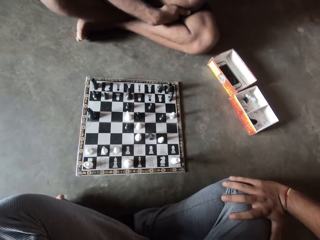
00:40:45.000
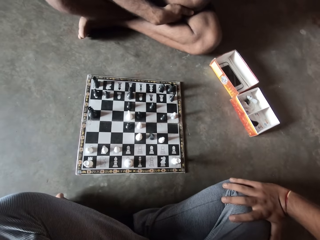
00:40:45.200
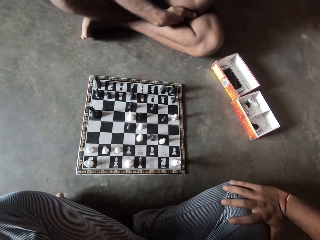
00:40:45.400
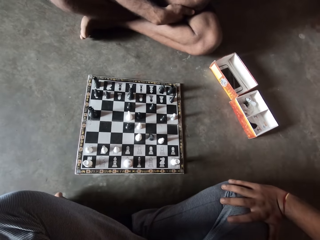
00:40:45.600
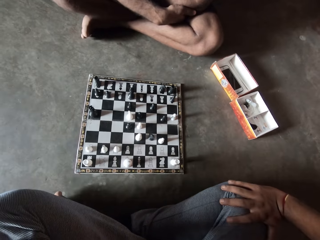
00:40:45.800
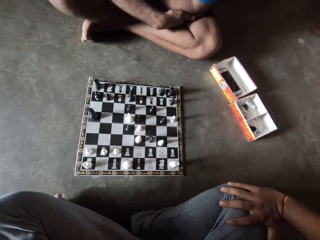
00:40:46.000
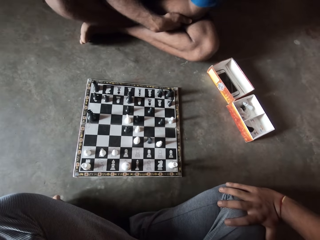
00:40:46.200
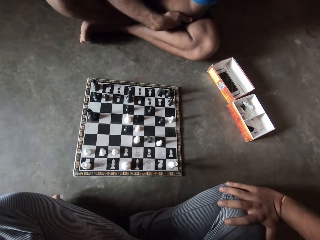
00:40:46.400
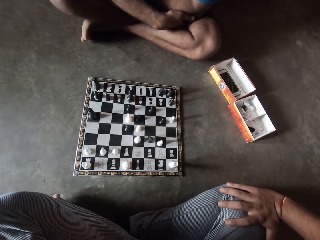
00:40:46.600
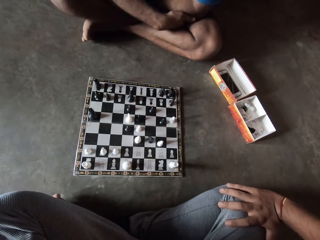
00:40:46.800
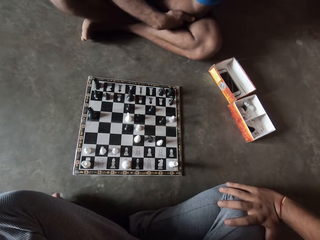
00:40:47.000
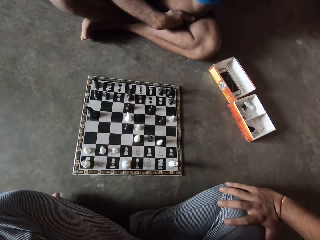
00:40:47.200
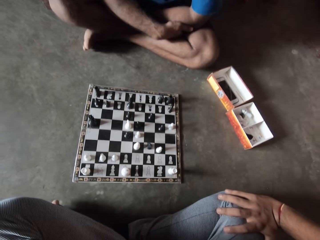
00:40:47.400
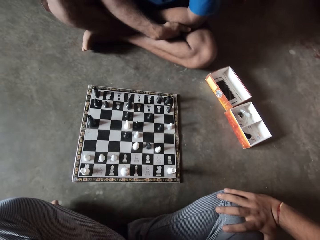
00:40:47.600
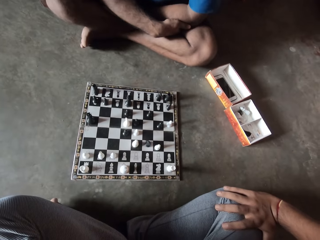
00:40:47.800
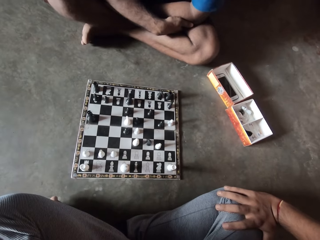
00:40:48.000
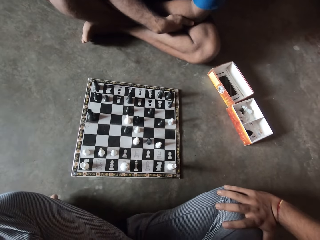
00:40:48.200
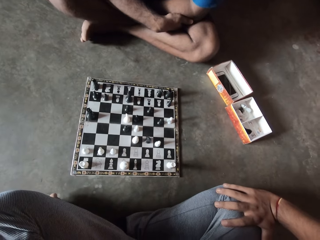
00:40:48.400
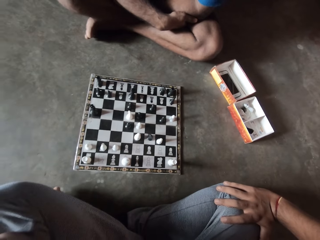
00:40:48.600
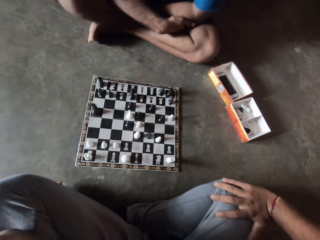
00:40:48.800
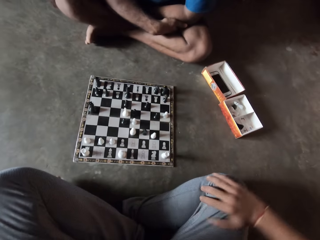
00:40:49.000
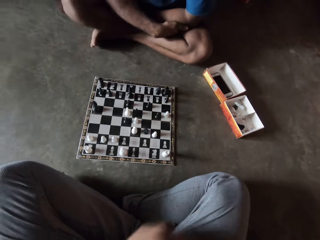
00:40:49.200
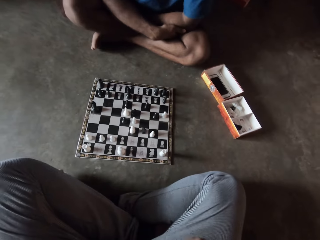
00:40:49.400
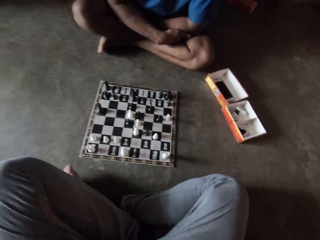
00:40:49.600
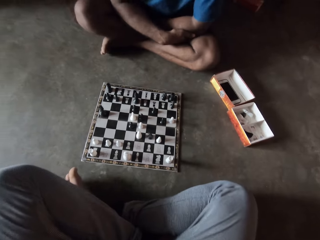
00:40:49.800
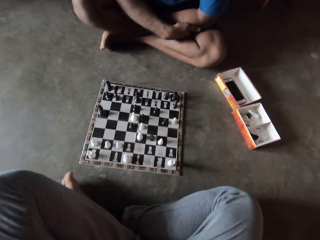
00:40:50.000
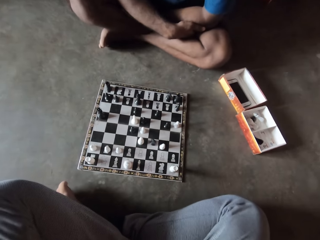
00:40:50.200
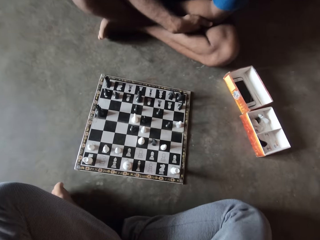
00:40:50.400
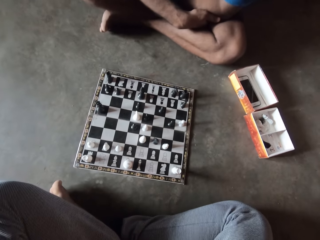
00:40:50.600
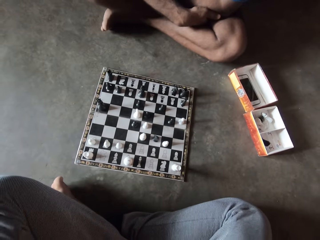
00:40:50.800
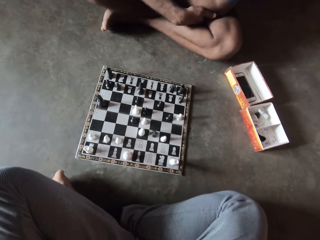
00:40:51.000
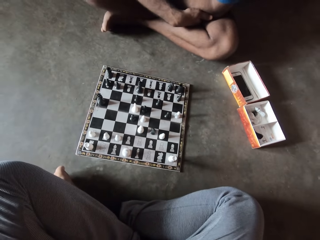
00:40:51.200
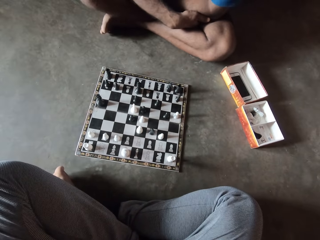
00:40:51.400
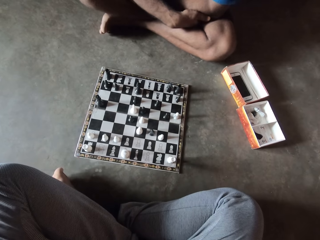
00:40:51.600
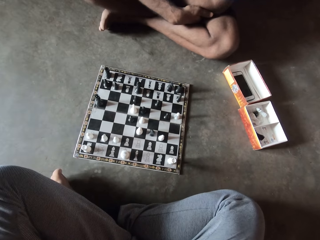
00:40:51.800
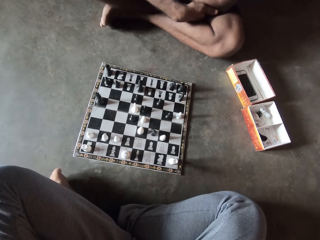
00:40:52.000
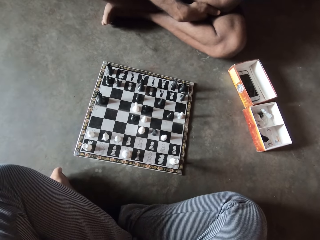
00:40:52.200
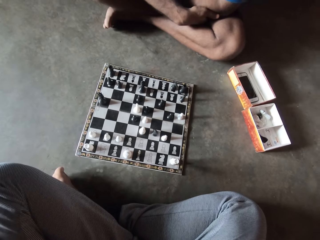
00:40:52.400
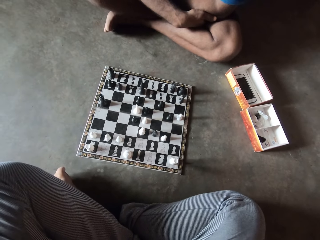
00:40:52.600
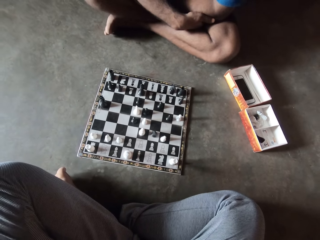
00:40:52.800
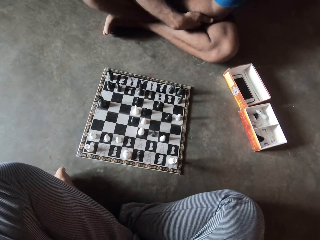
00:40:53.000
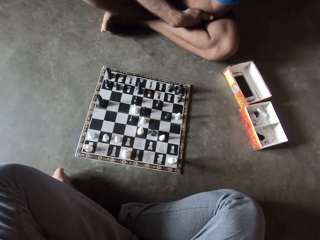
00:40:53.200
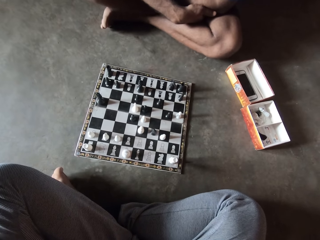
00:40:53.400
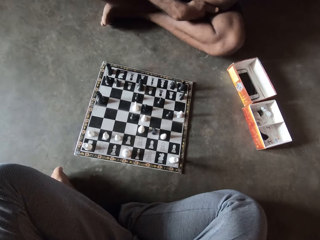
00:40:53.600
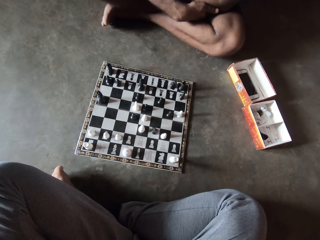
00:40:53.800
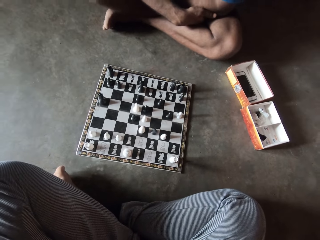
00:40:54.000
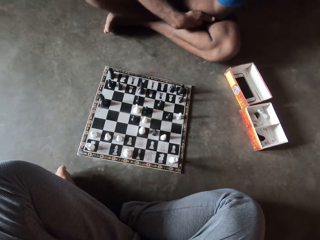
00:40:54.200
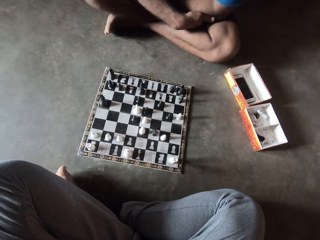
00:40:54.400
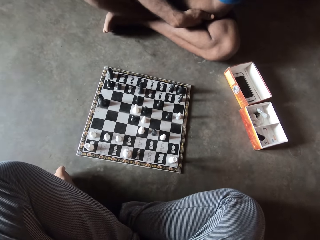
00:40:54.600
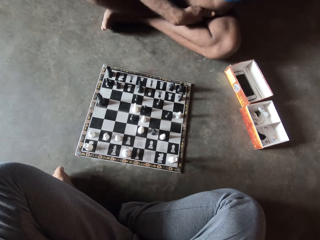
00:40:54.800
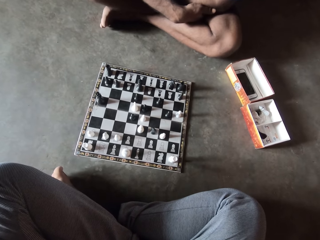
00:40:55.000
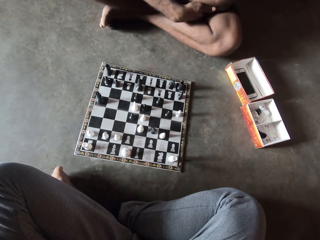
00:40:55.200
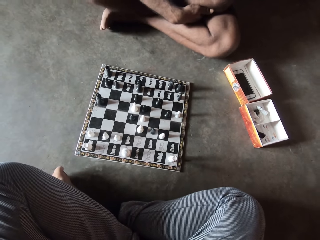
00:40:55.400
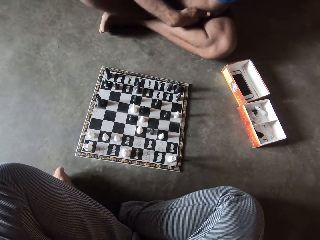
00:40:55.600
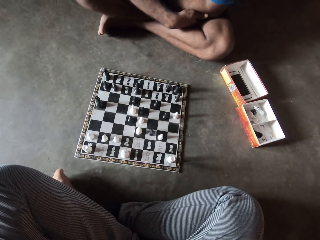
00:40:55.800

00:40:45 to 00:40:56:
The camera wearer looks at the chess board. They move a hand. They look at the chess game.

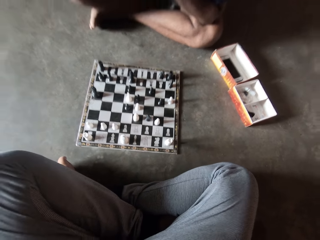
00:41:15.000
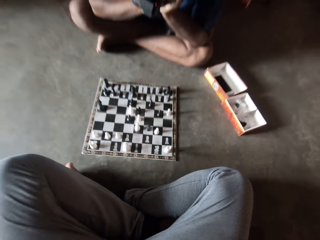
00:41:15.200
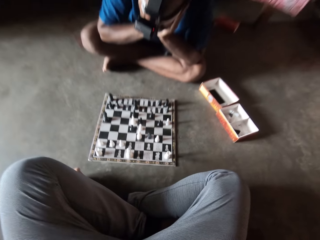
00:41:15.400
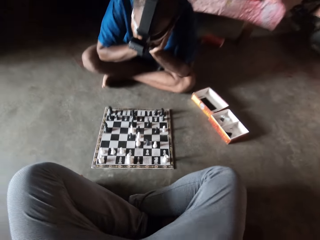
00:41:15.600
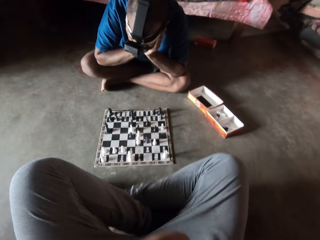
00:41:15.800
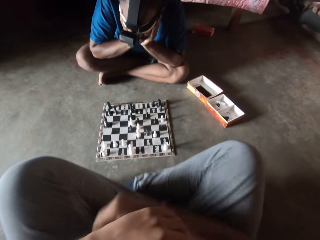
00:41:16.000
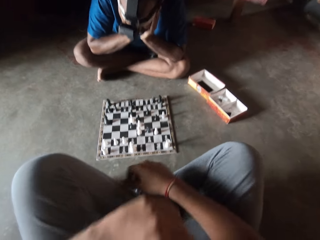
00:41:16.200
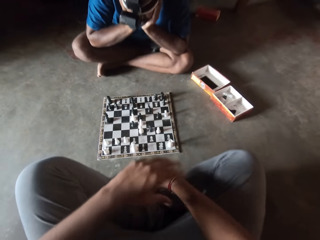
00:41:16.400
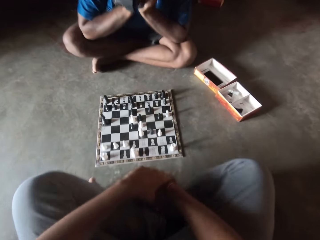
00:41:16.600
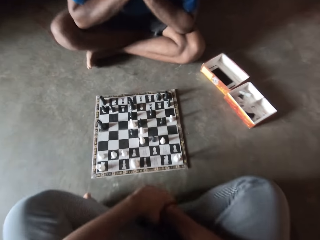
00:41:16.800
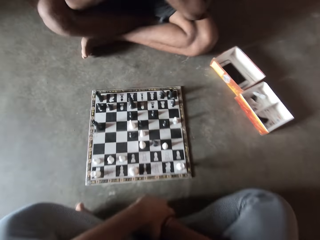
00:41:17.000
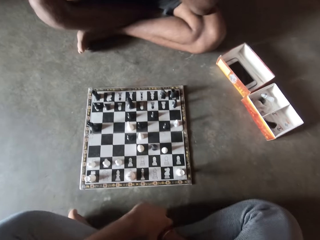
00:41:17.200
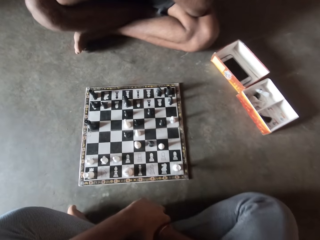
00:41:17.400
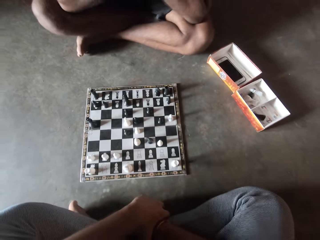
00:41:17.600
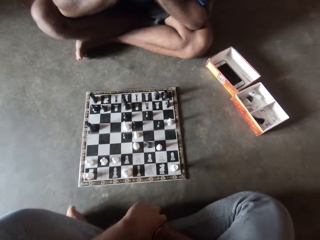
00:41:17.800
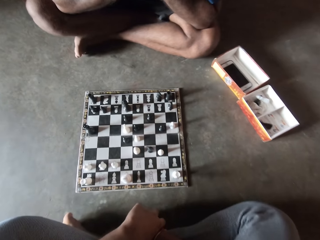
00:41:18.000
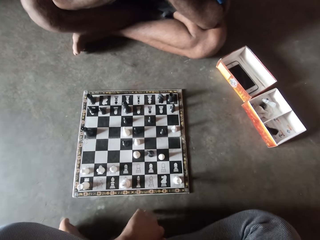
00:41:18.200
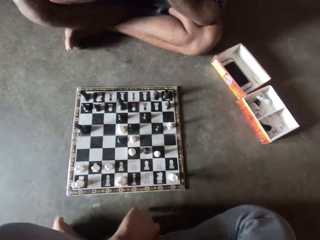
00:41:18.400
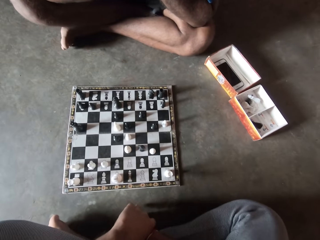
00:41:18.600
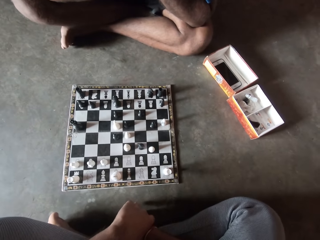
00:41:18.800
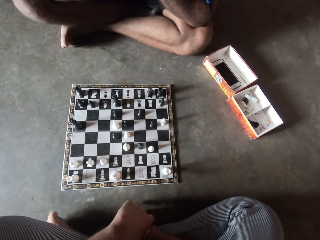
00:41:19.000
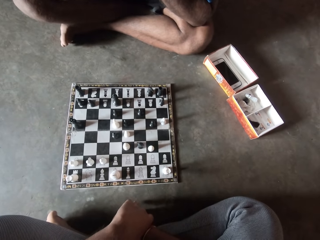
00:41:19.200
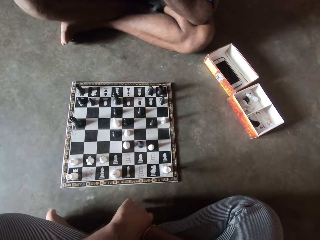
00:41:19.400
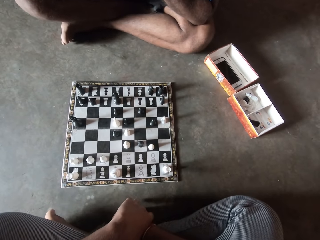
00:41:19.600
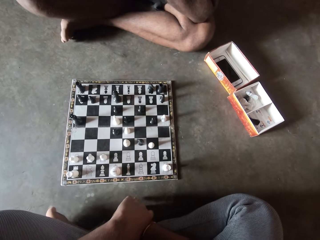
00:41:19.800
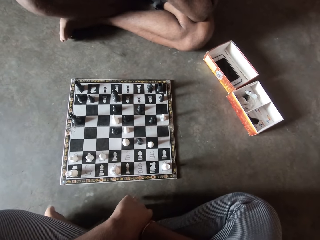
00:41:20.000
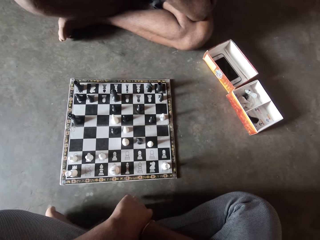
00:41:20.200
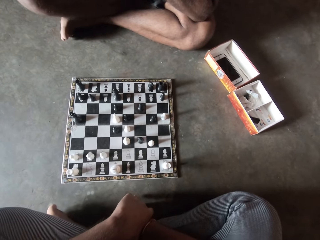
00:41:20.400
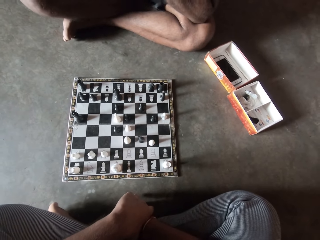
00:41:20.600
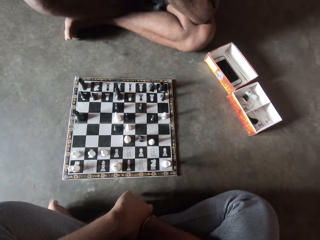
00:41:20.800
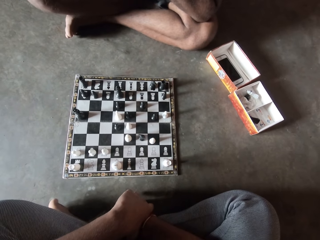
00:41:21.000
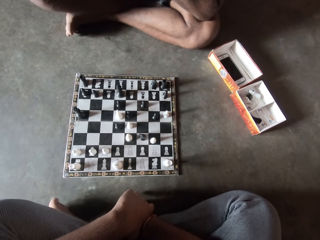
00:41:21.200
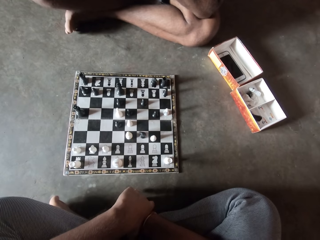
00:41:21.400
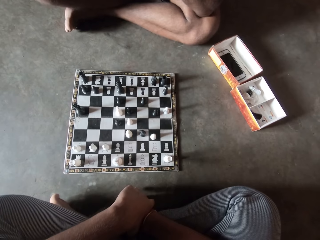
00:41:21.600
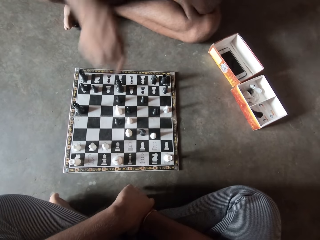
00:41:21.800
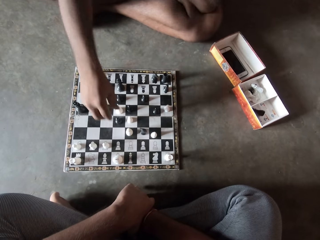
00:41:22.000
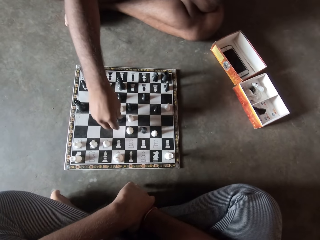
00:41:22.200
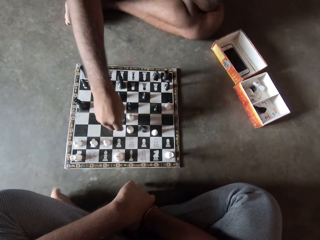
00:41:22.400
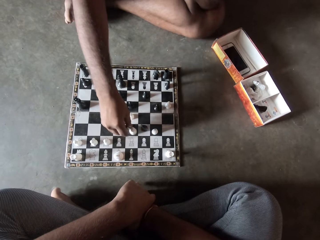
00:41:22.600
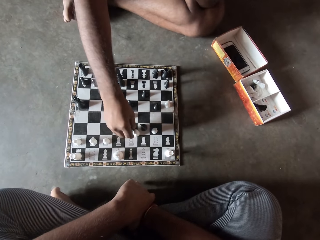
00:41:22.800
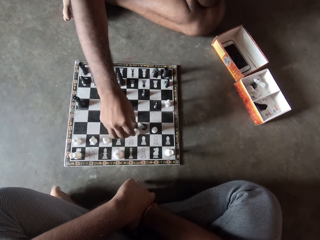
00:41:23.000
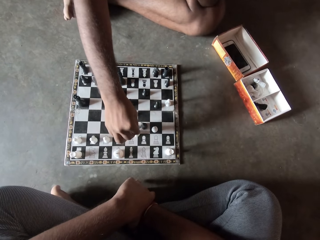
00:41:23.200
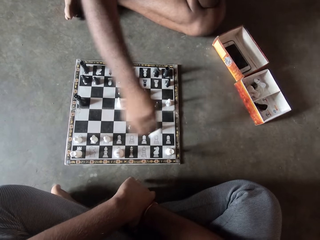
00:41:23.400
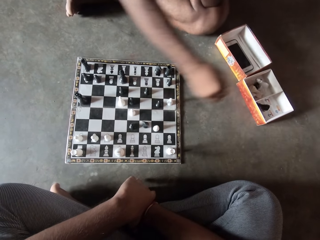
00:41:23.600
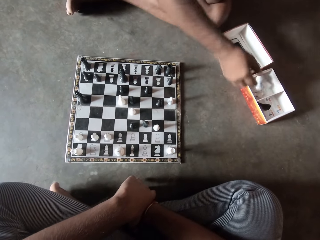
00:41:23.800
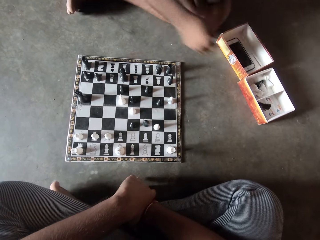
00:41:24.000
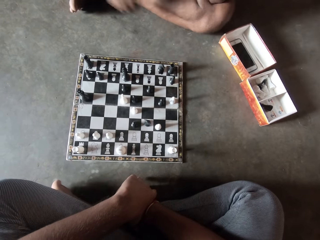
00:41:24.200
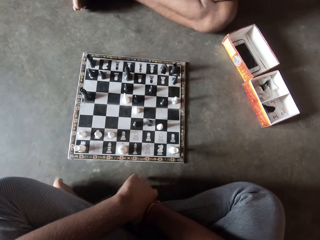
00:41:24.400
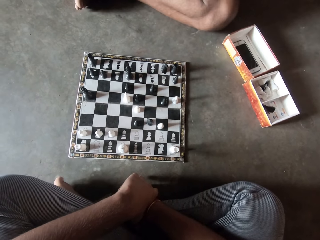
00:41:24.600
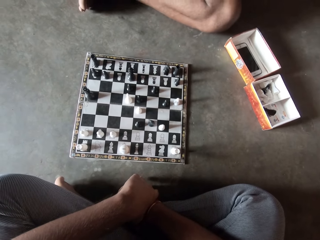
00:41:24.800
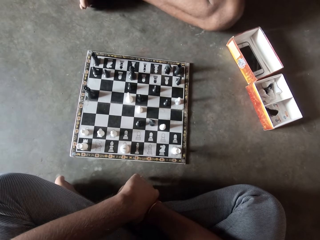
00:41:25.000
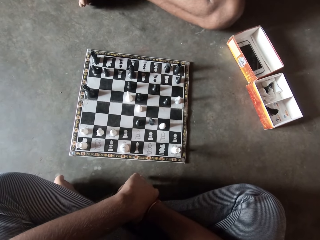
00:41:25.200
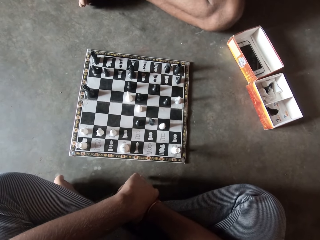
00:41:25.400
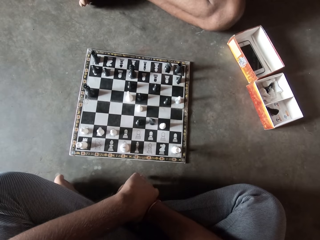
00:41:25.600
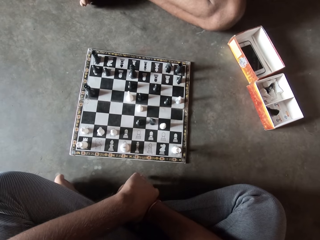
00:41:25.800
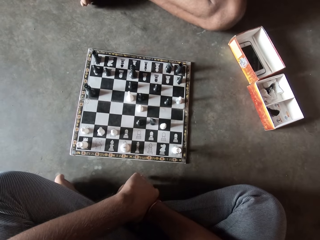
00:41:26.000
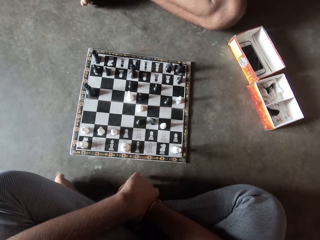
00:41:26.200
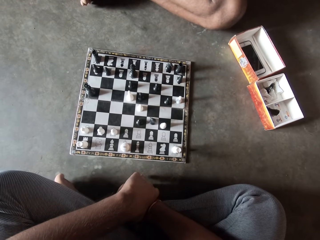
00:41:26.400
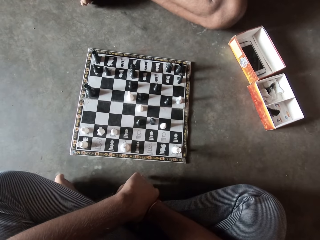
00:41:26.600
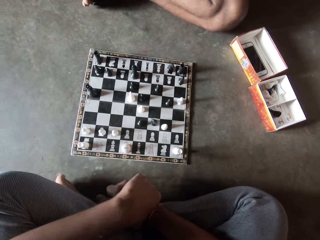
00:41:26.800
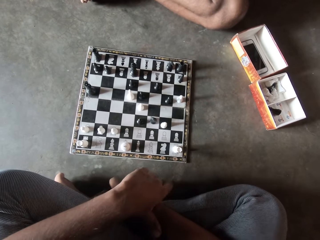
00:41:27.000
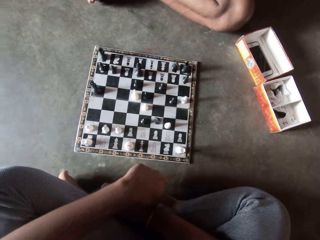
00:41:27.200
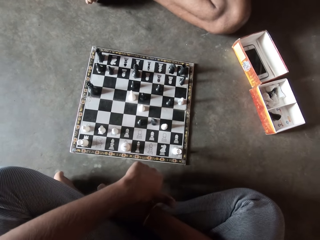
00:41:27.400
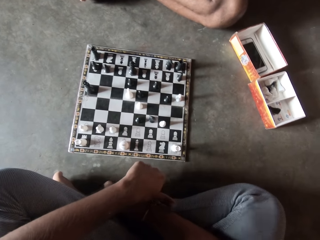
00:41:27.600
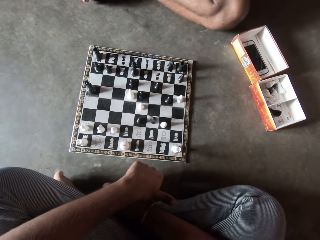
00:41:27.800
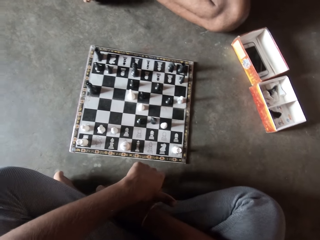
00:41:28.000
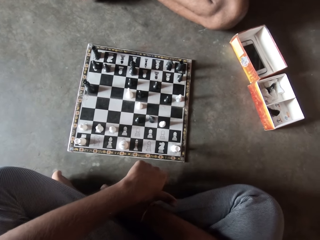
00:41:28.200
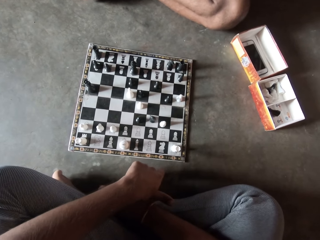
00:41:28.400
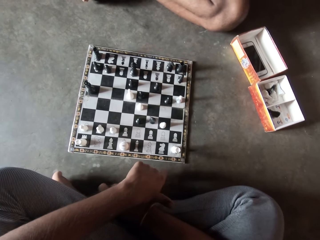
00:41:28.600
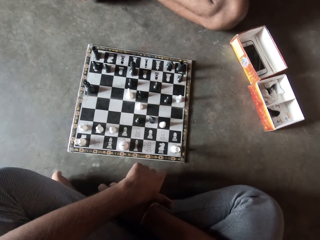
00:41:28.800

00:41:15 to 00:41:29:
The camera wearer moves the hands. They put the hand down. They look at the chess board. A man plays the chess game, takes the pawn, and puts the pawn in a box. The camera wearer looks at the chess board. They hit the hands on the floor.
